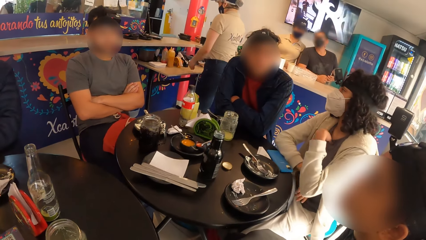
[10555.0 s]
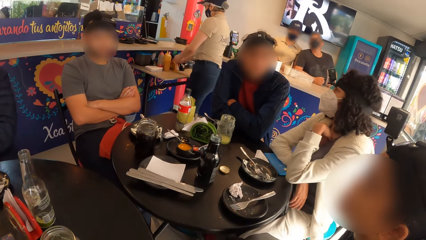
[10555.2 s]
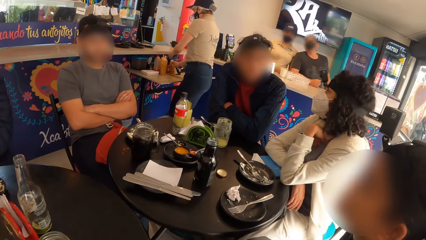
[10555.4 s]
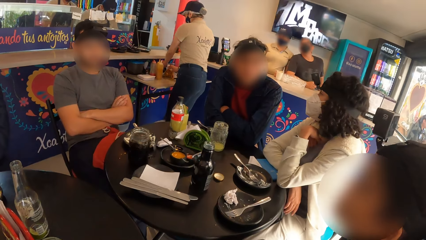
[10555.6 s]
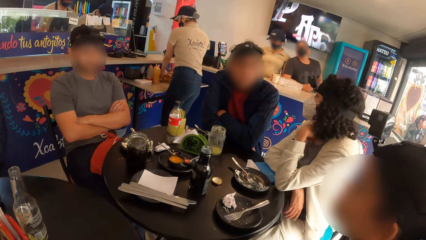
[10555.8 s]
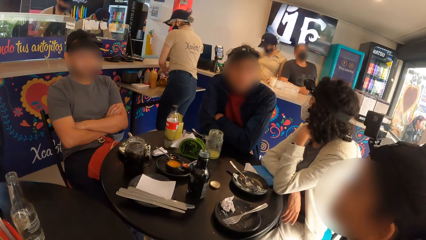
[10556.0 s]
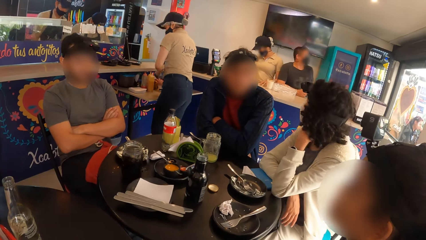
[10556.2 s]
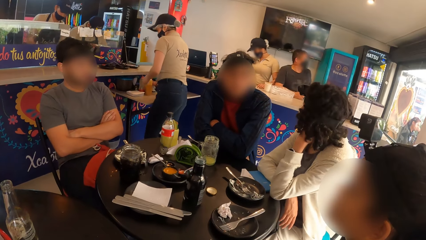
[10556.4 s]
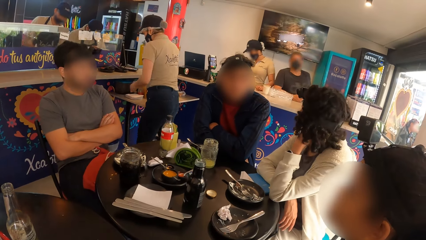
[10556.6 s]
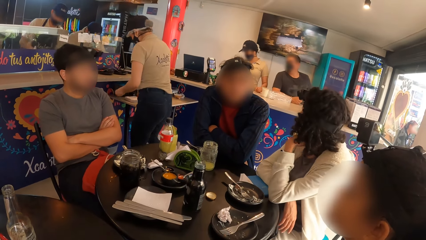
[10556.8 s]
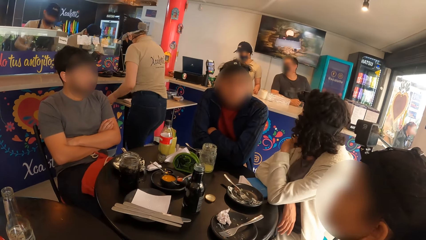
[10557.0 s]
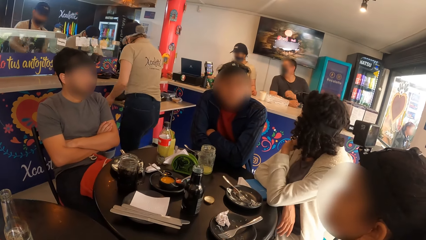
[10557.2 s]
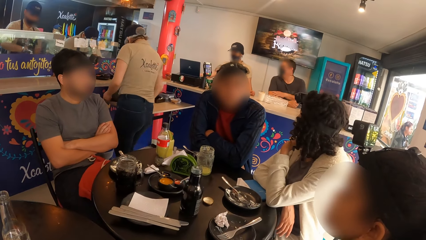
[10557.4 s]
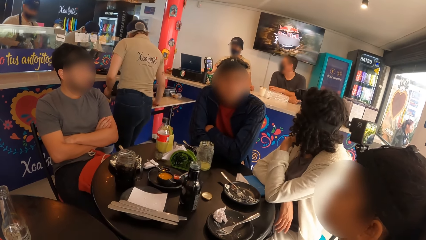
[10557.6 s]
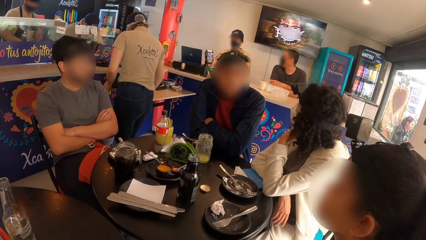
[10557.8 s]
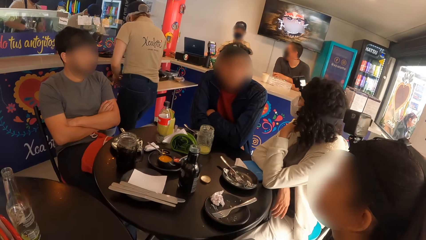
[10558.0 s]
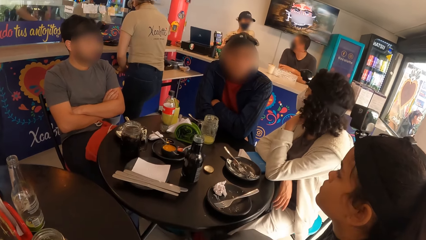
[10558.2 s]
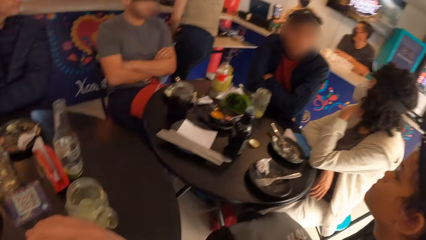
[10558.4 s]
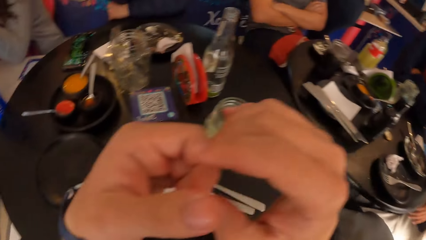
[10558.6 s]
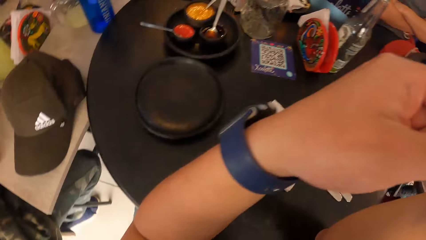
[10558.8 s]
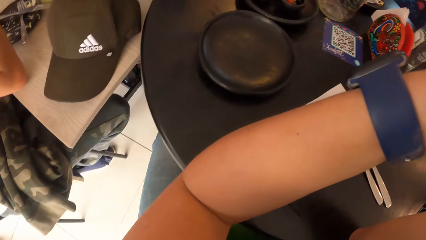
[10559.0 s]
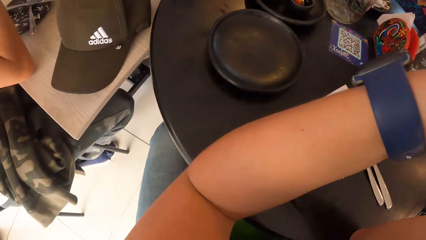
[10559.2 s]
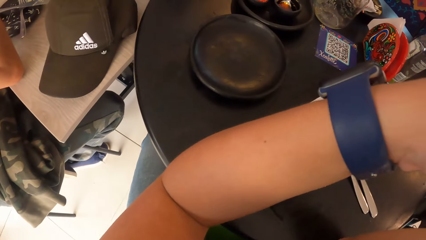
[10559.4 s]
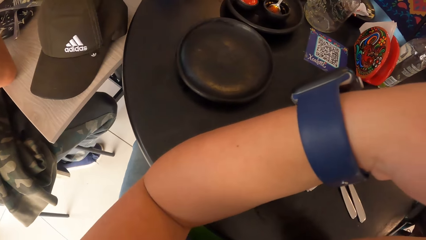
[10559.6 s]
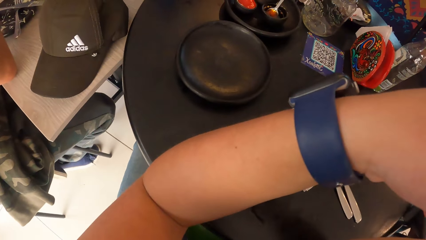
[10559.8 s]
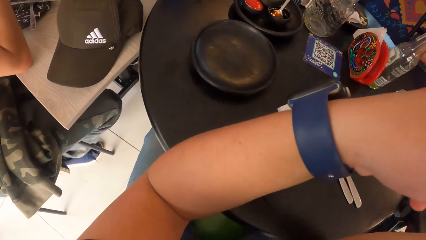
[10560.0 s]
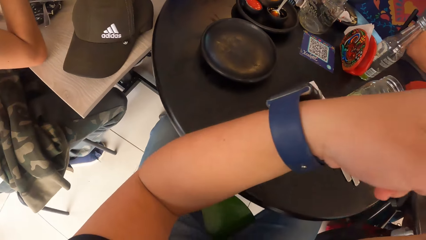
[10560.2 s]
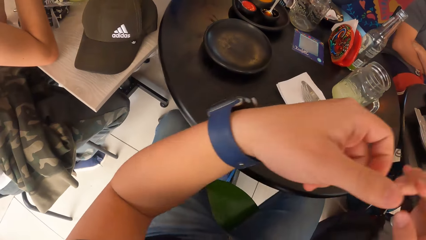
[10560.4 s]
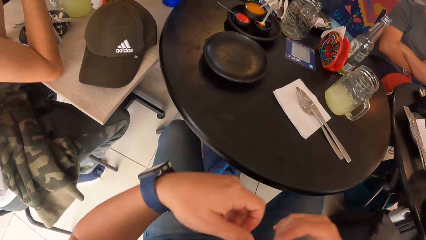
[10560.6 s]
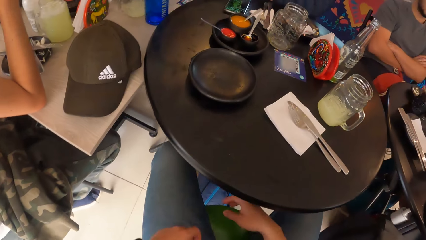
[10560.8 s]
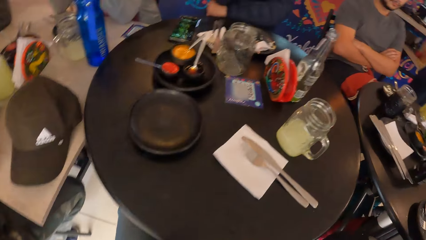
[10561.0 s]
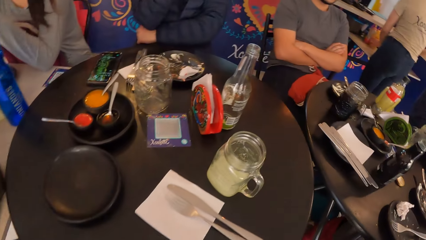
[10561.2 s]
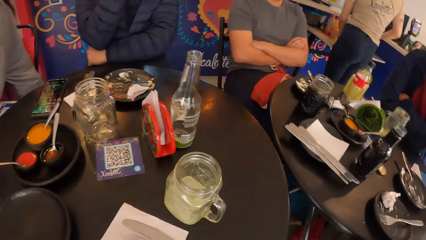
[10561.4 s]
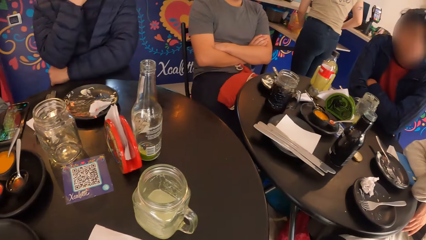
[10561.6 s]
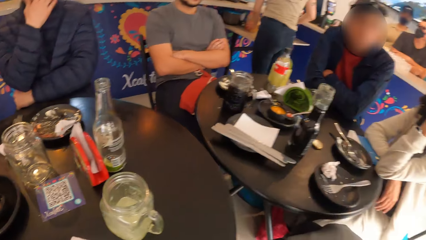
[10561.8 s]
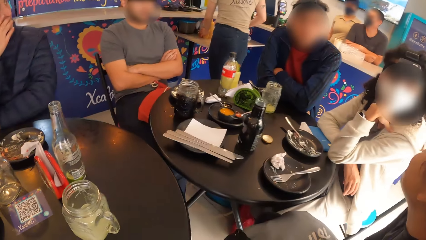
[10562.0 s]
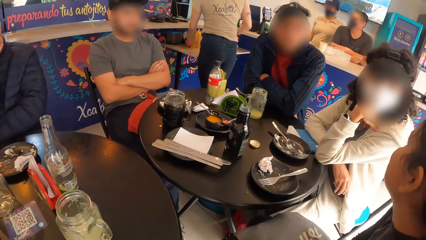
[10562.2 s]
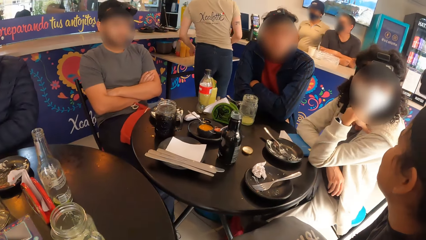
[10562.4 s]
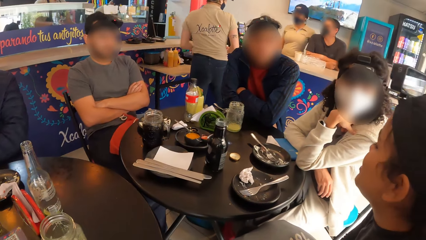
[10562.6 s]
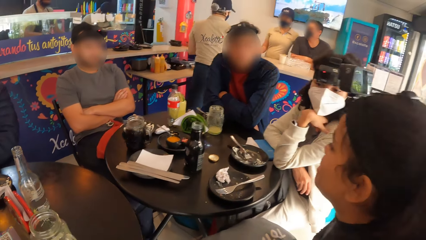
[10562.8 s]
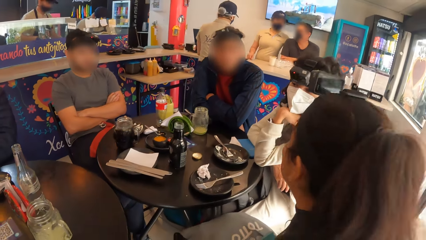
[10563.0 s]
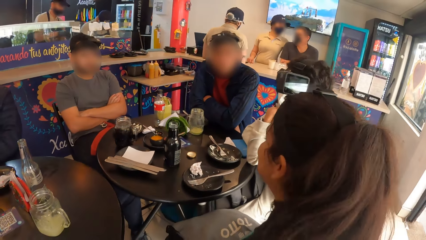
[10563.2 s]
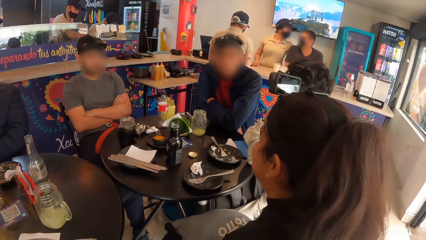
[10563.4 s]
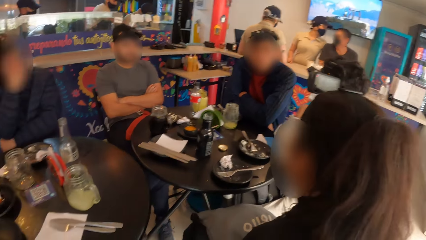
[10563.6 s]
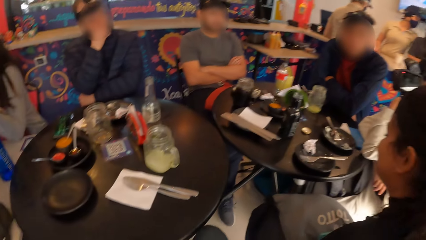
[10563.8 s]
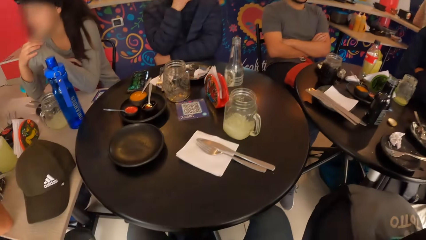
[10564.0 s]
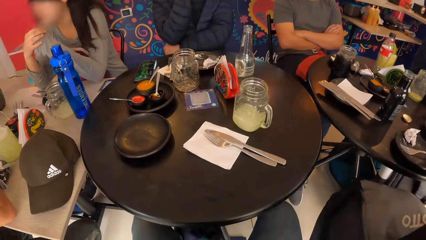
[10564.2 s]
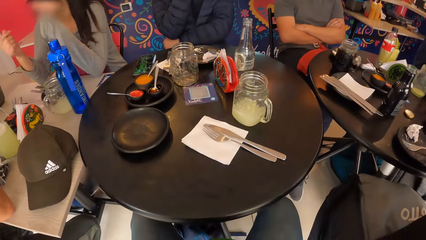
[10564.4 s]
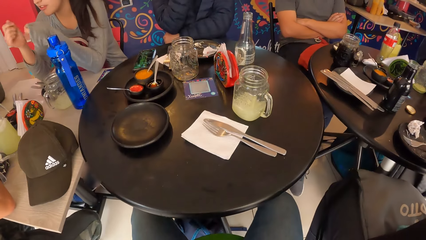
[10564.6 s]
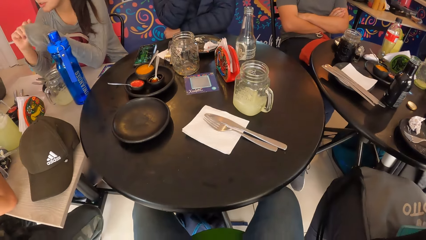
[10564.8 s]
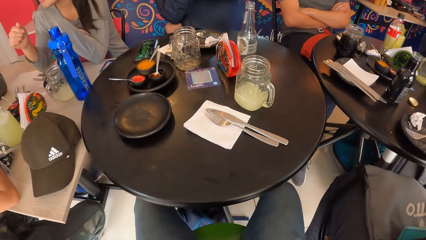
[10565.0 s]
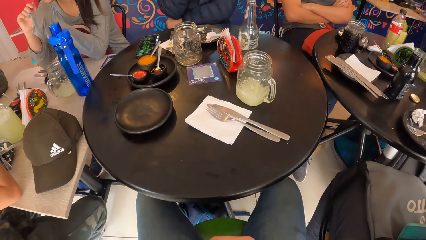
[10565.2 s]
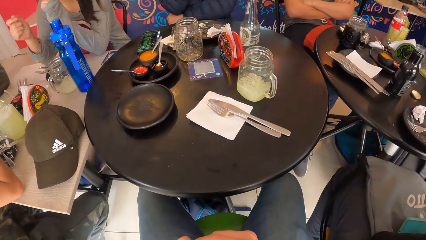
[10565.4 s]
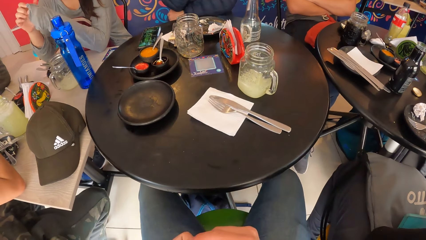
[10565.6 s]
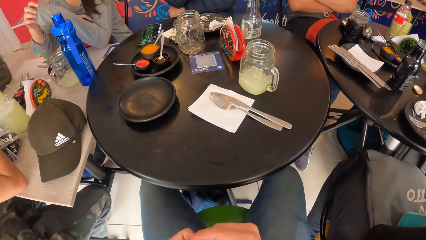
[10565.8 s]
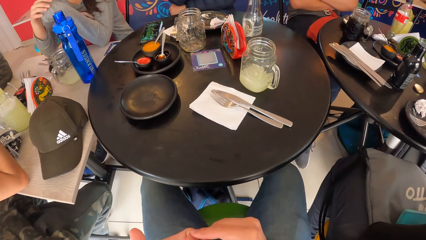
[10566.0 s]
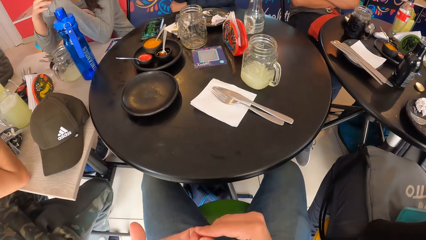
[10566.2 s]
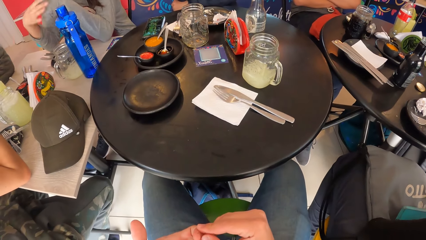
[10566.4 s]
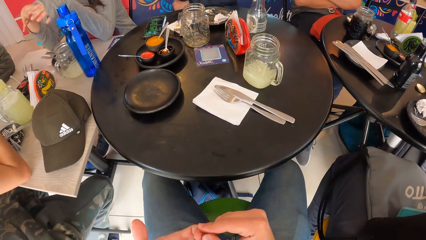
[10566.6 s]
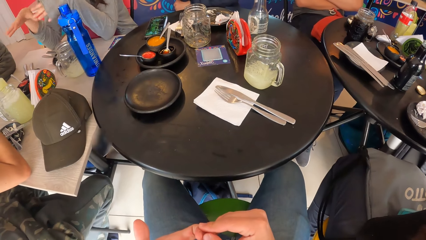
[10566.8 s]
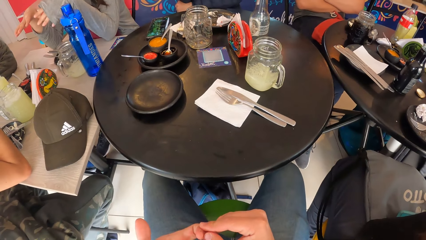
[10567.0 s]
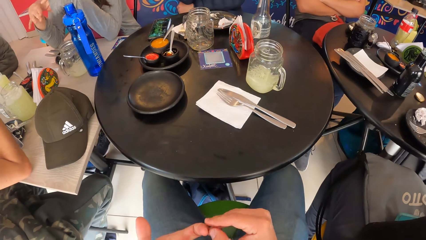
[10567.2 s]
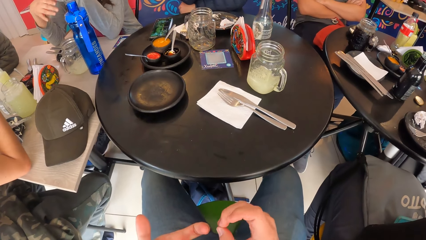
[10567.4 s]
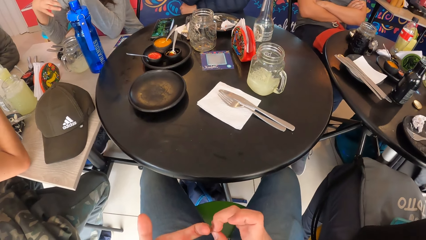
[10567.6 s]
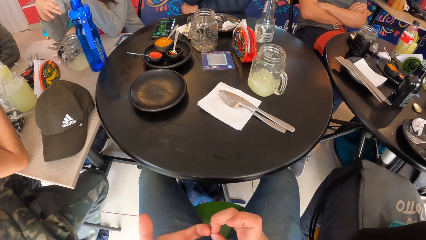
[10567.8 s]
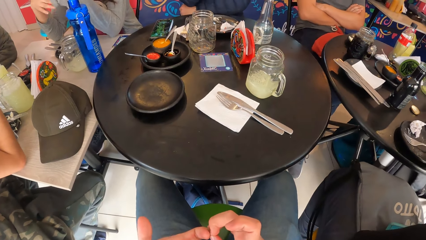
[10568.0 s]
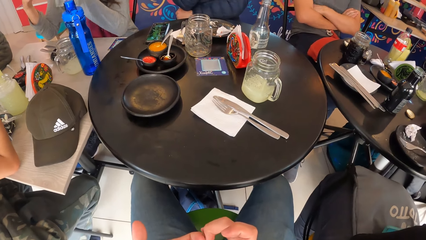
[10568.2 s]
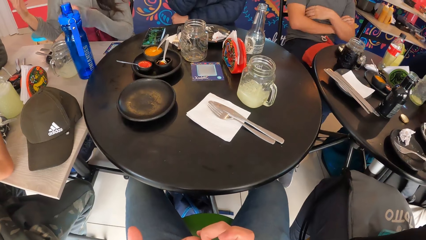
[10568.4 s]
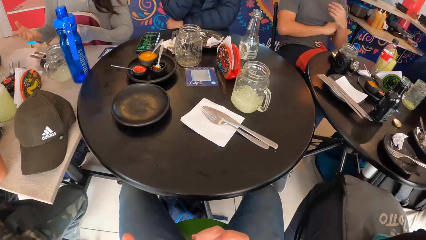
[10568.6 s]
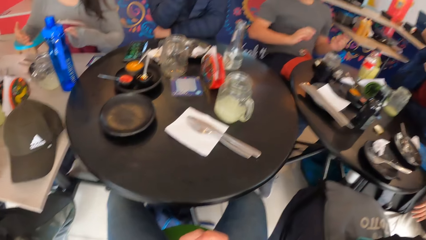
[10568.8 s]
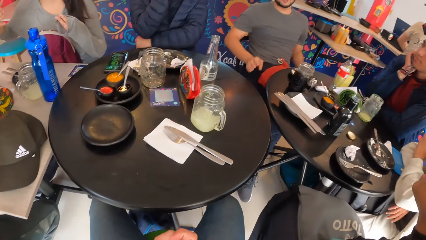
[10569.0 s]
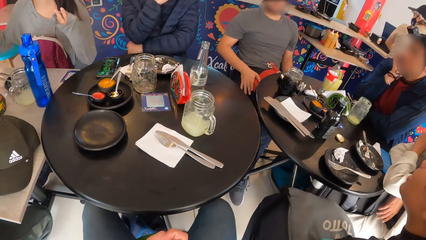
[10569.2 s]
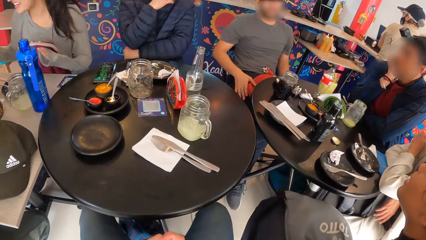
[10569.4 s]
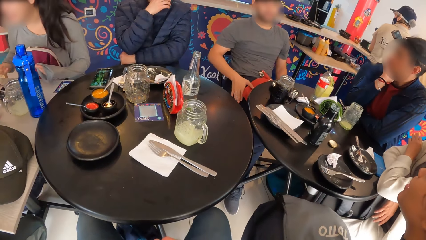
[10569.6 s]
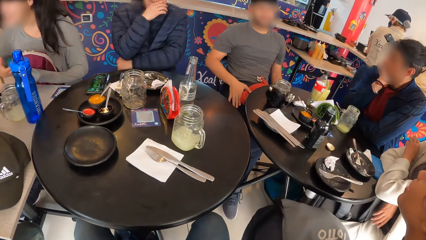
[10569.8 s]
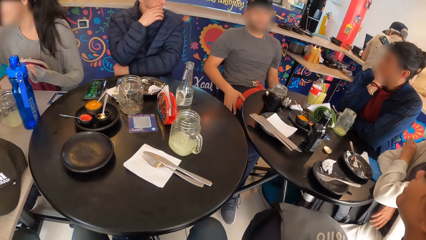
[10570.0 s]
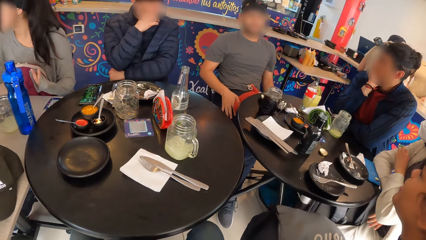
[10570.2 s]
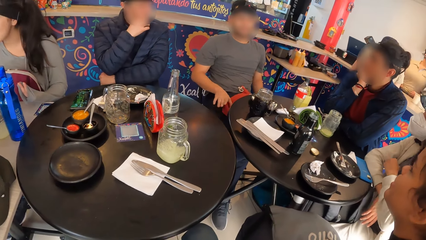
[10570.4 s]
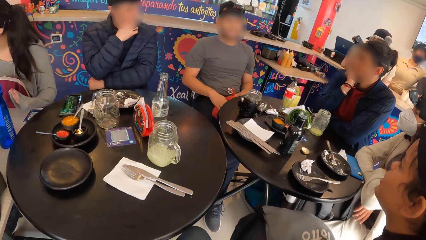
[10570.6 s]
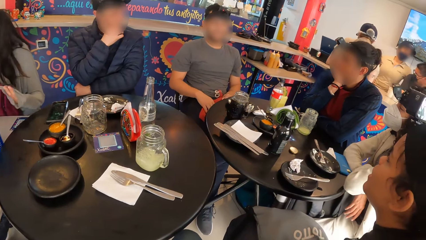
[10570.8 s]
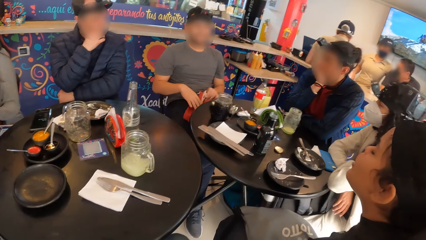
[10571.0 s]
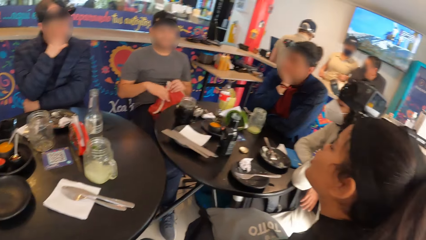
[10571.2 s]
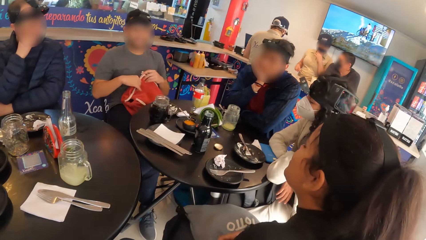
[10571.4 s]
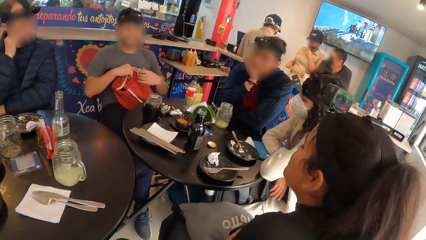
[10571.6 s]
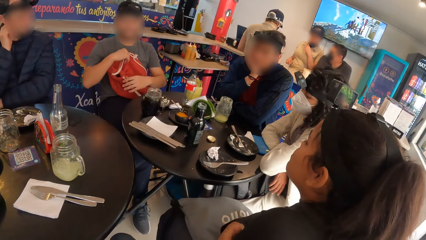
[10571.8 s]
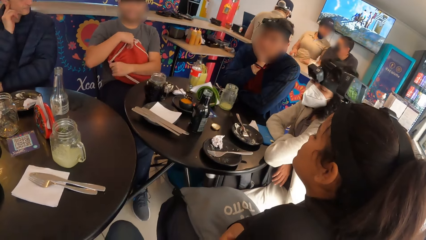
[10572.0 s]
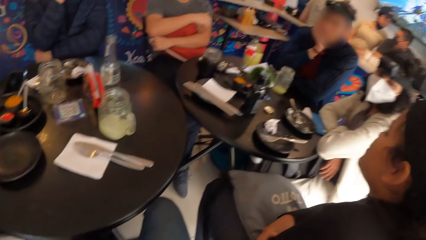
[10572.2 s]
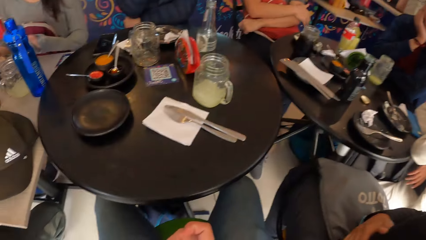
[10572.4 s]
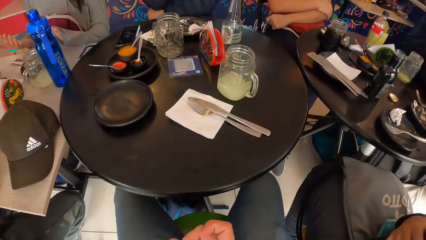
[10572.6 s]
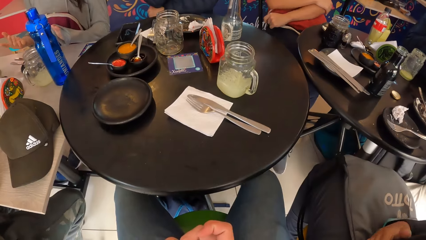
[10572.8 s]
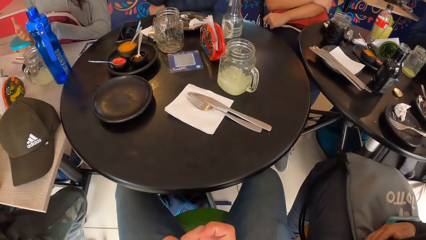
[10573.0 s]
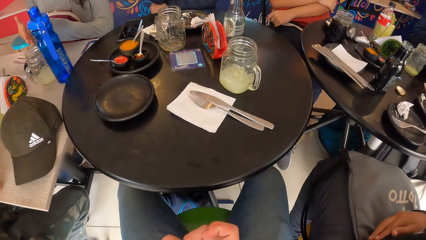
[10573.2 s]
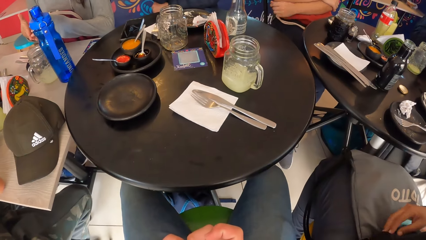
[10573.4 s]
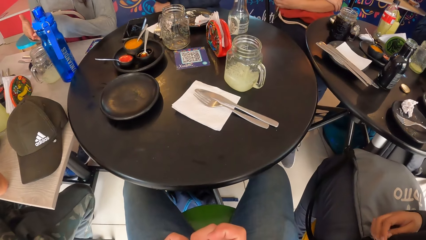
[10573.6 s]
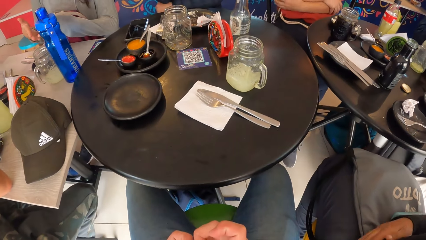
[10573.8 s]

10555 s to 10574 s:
A waiter moves a napkin holder on the table with her right hand. The waiter picks a serviette on the table with her left hand. A lady puts hands on the table. The waiter cleans the table with a napkin in her right hand. The camera wearer looks around a restaurant. A lady interacts with another lady. The camera wearer looks around the restaurant. She rubs her fingers. A man moves a bag on his laps with his hands. The first lady interacts with the man.
